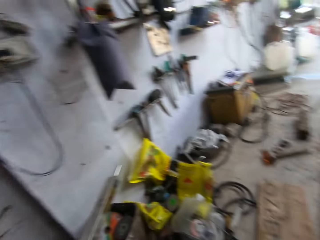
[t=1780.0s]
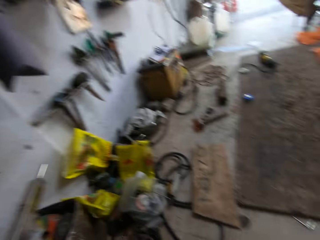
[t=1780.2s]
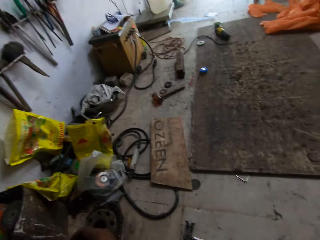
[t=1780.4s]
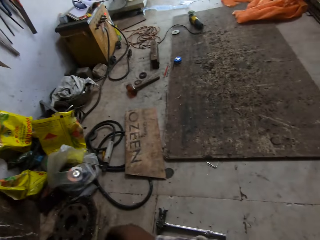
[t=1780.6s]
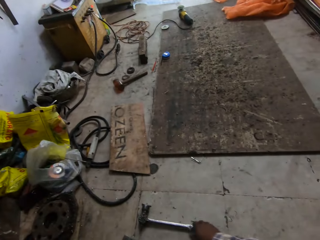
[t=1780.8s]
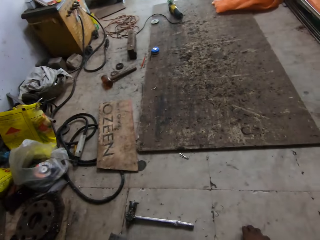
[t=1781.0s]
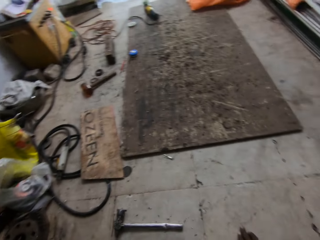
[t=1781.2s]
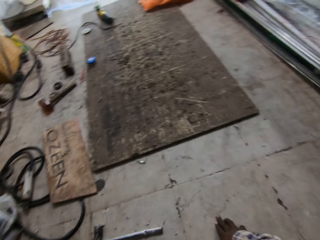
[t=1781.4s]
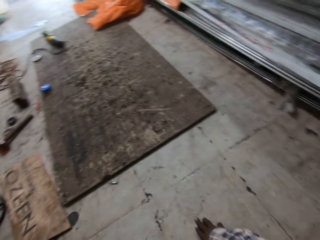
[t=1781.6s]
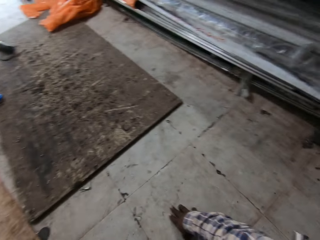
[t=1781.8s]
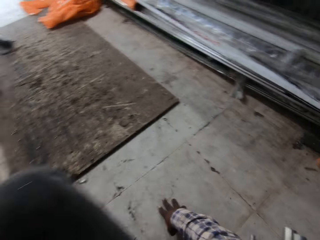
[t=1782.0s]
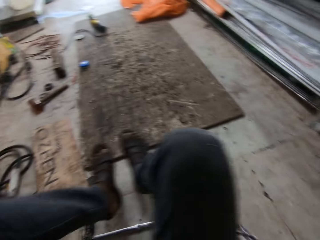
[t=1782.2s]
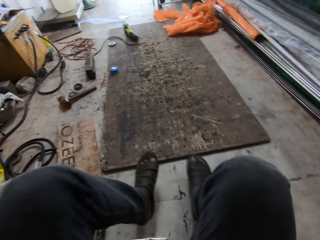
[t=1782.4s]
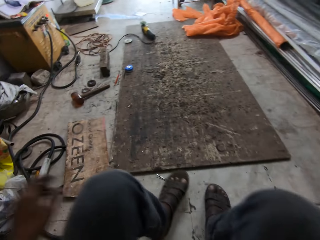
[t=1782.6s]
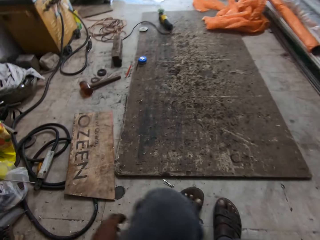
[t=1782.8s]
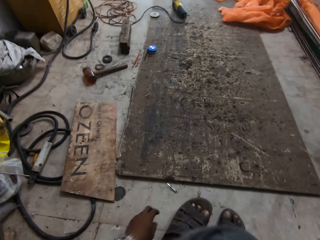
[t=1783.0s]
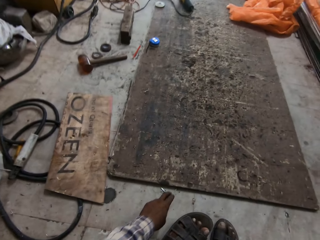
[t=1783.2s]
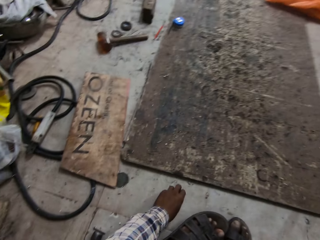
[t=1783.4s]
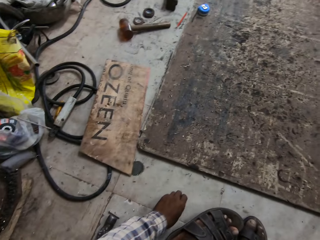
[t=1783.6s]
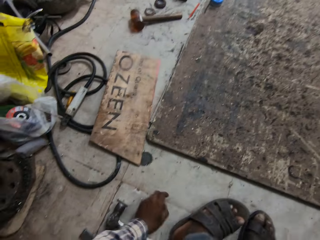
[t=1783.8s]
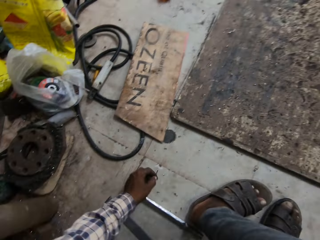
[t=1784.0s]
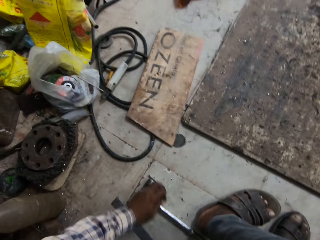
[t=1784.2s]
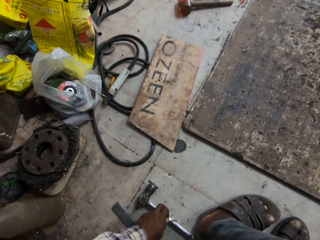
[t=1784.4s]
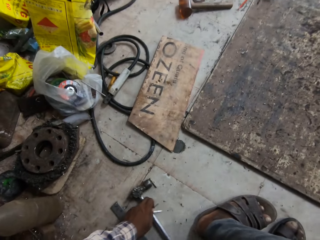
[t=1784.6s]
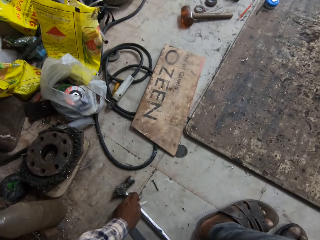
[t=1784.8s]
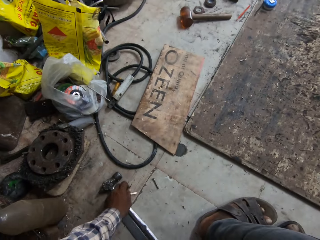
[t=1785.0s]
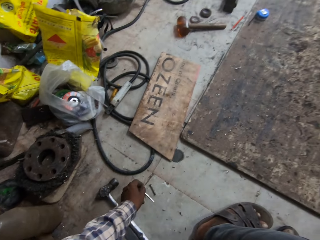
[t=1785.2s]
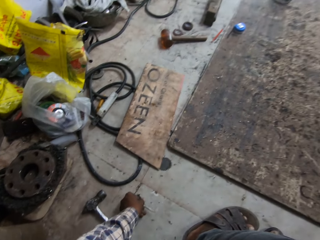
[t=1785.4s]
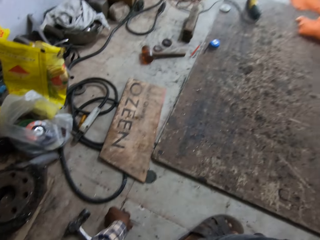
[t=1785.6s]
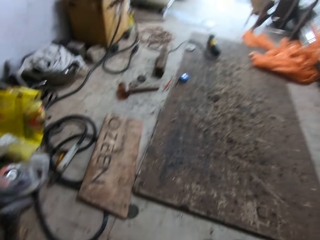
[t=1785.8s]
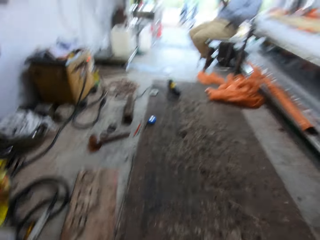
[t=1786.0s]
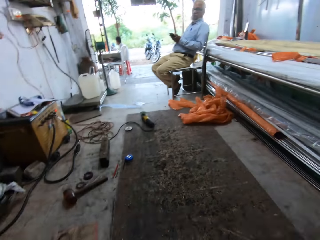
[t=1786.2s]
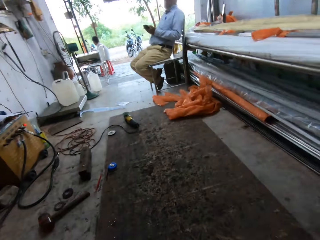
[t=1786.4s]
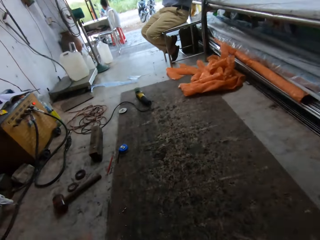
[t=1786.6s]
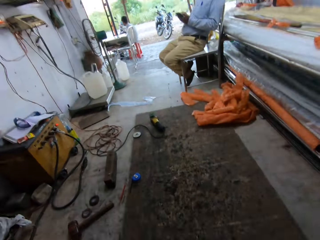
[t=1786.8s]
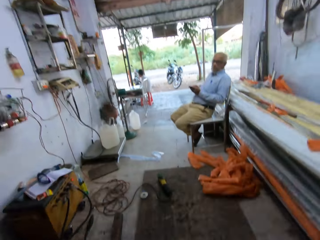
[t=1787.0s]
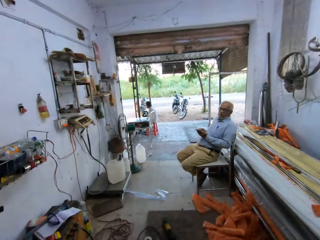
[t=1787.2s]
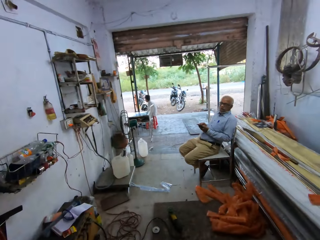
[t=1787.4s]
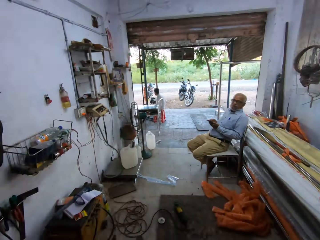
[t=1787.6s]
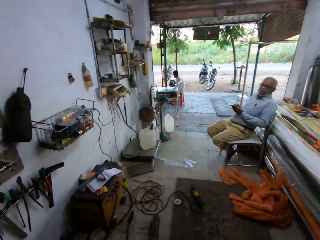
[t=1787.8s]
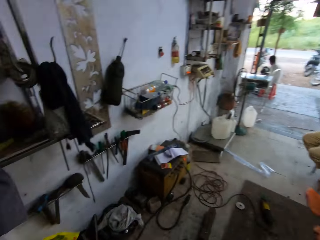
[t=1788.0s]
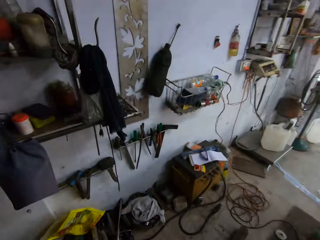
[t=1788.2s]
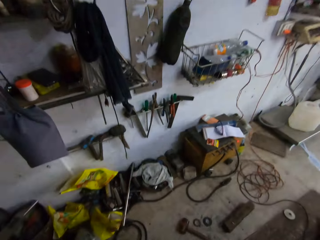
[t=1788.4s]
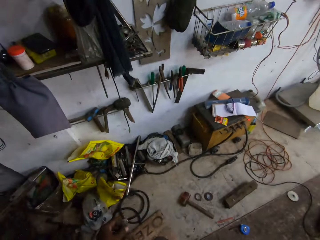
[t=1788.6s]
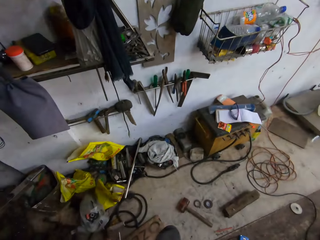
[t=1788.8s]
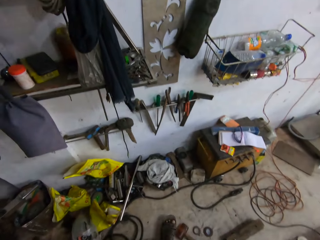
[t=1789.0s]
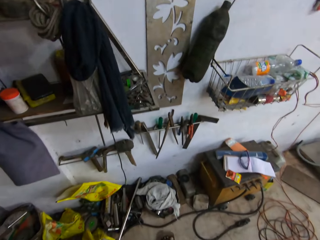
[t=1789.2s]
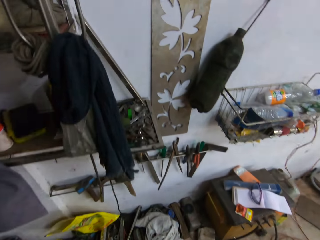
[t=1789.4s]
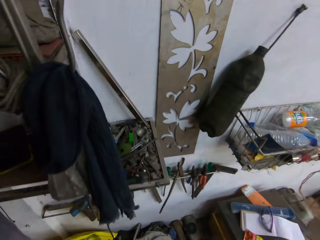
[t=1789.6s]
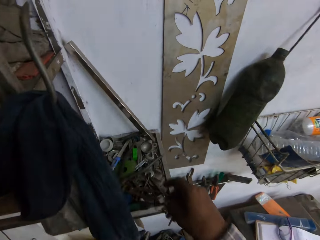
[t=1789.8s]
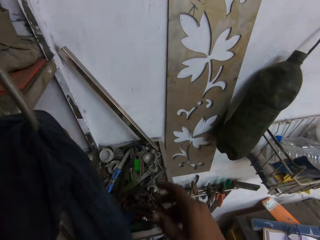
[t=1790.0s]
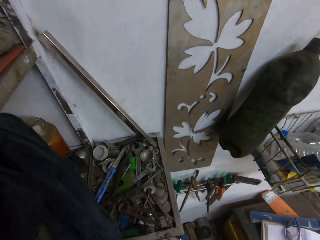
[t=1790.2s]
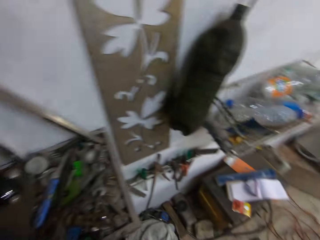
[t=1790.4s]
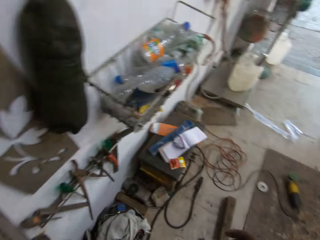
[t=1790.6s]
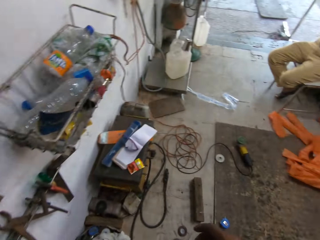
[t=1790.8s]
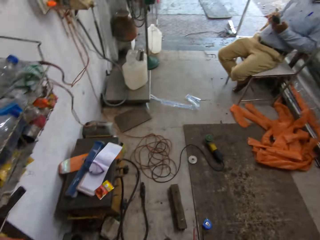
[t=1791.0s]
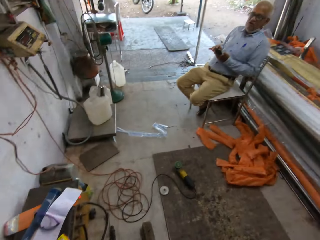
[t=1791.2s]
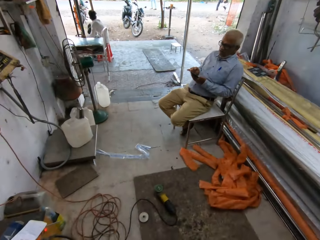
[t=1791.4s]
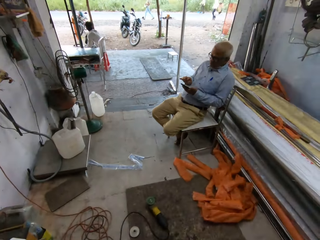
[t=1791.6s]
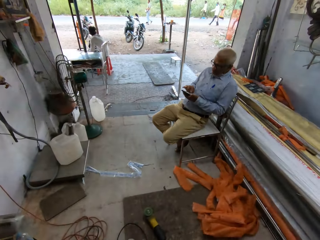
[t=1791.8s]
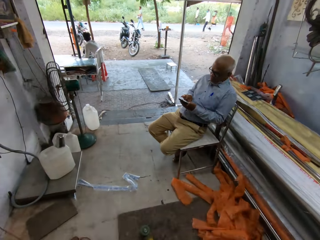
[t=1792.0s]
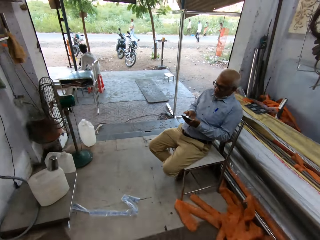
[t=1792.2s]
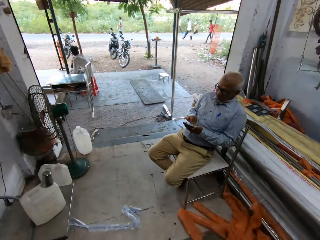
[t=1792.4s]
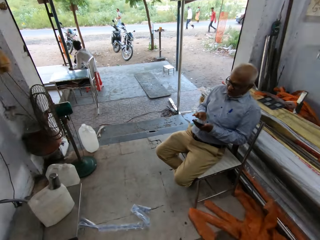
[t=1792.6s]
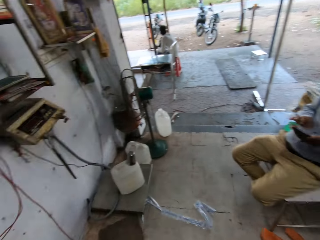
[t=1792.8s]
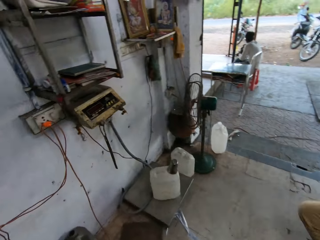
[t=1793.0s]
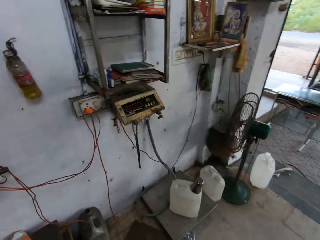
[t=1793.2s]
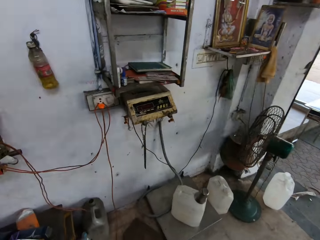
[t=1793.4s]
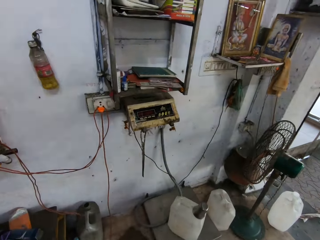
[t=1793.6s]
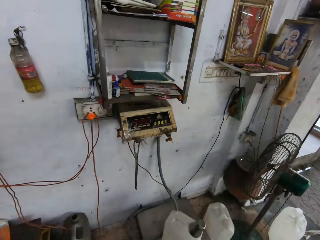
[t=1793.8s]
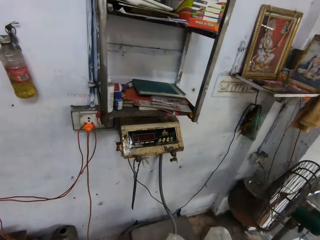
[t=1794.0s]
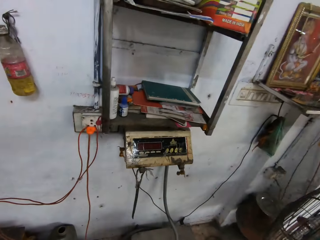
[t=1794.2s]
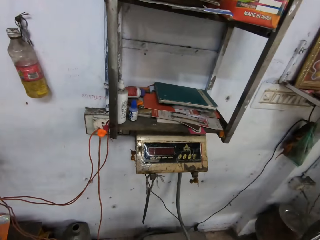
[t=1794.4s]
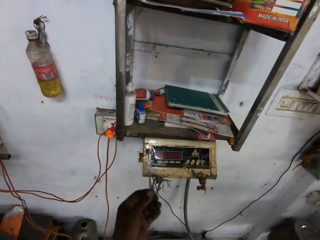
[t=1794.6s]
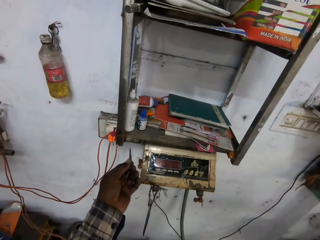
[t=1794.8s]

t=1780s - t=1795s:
The camera wearer turns off the machine. He picks a drill bit or nail from the floor with his left hand. He moves a hammer on the floor with his left hand. He converses with a man. He walks around the working area. He drops the drill bit on a shelf with his right hand. He walks around. The man presses the phone with both hands.

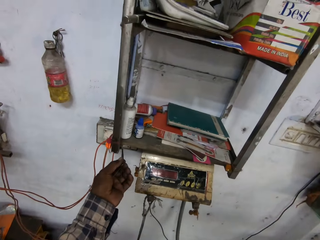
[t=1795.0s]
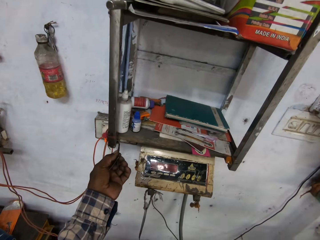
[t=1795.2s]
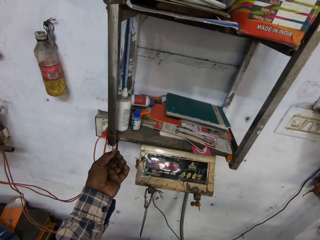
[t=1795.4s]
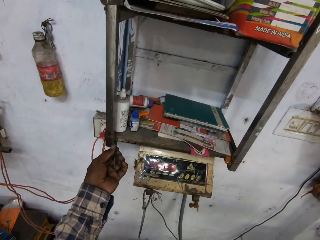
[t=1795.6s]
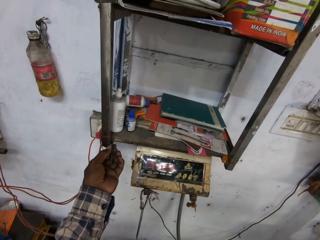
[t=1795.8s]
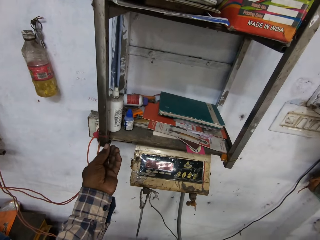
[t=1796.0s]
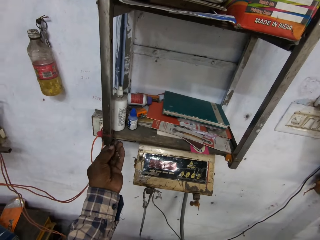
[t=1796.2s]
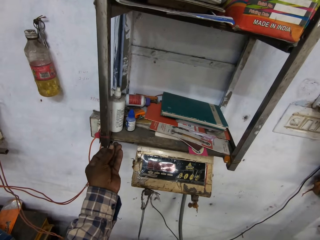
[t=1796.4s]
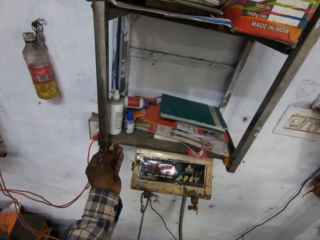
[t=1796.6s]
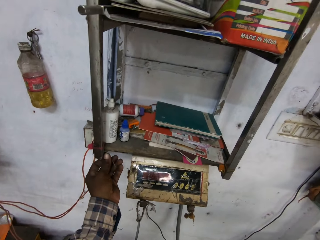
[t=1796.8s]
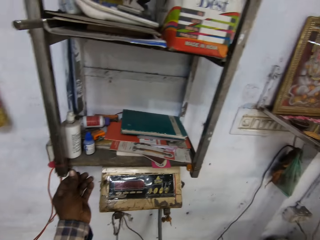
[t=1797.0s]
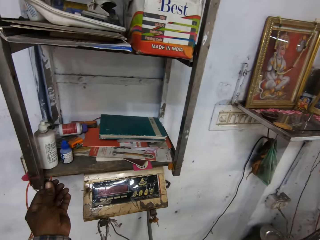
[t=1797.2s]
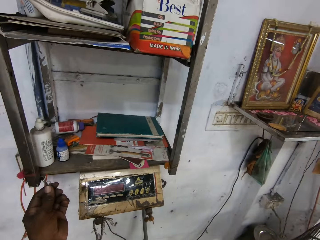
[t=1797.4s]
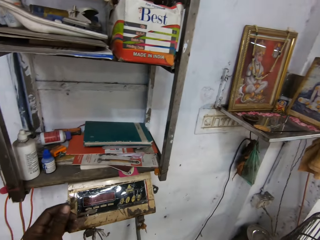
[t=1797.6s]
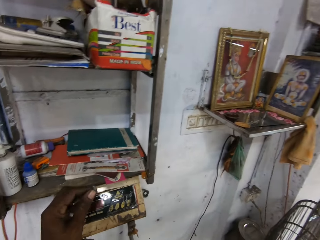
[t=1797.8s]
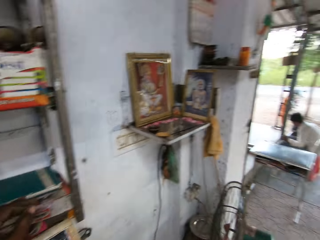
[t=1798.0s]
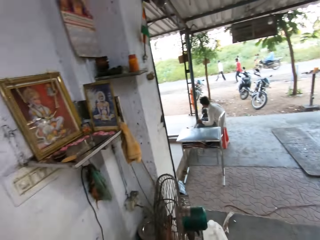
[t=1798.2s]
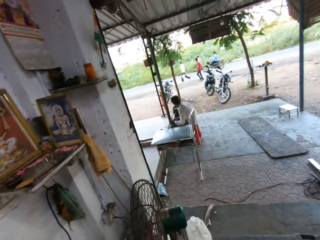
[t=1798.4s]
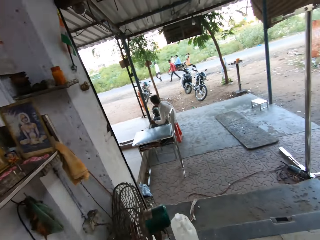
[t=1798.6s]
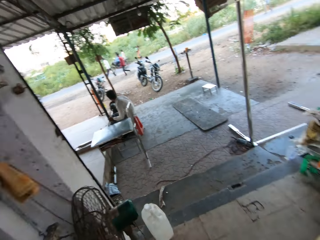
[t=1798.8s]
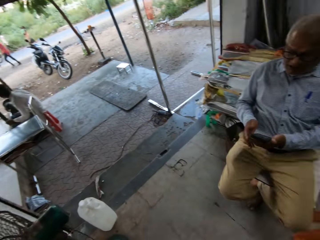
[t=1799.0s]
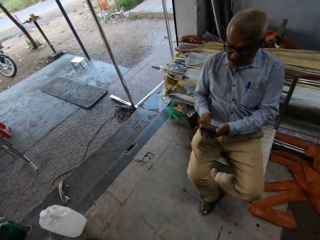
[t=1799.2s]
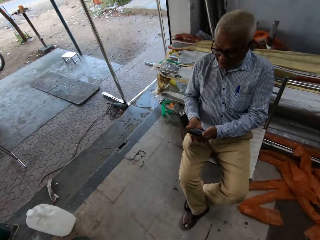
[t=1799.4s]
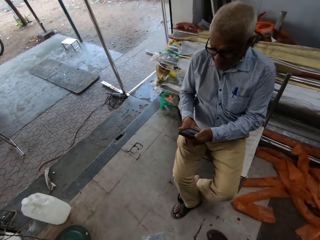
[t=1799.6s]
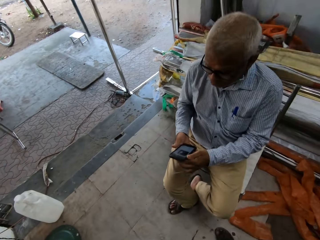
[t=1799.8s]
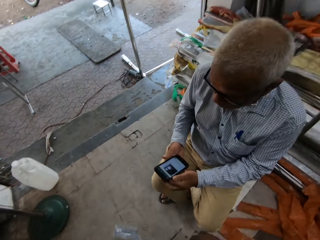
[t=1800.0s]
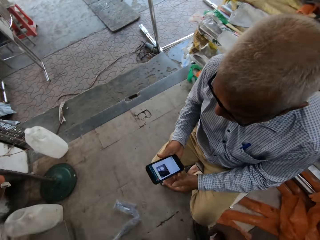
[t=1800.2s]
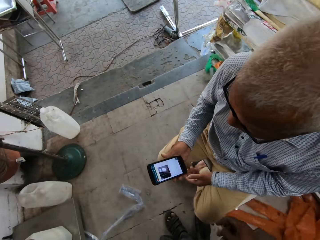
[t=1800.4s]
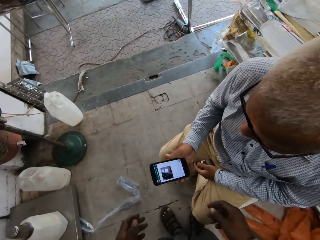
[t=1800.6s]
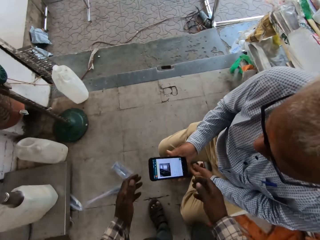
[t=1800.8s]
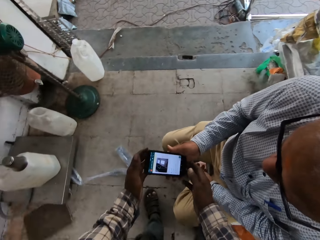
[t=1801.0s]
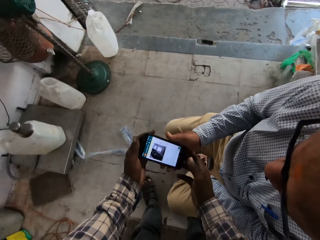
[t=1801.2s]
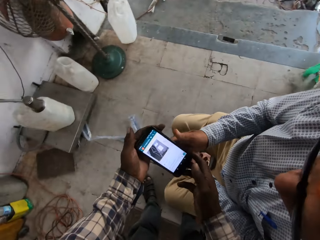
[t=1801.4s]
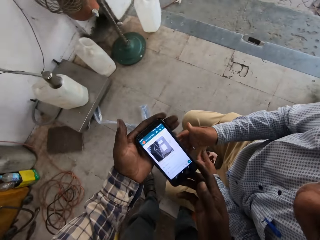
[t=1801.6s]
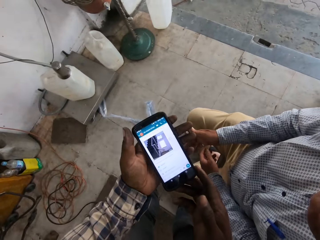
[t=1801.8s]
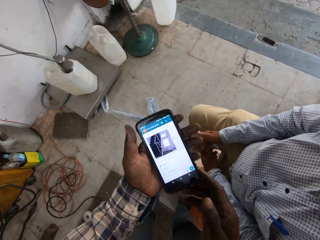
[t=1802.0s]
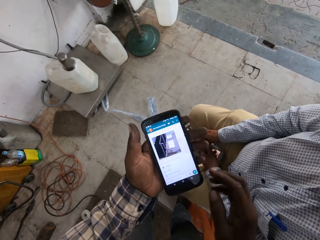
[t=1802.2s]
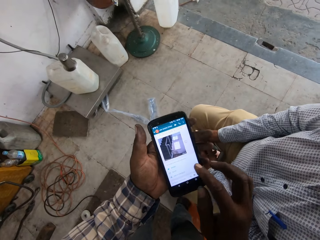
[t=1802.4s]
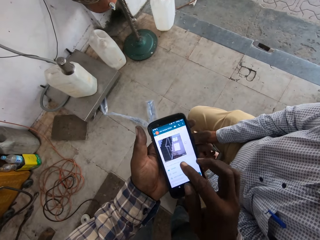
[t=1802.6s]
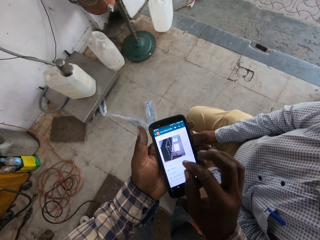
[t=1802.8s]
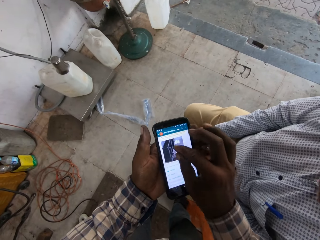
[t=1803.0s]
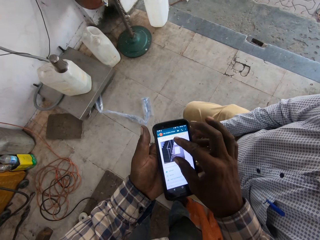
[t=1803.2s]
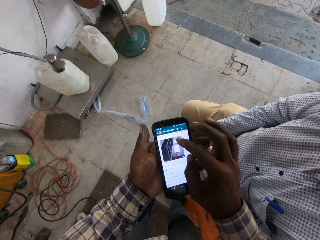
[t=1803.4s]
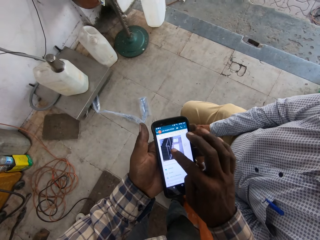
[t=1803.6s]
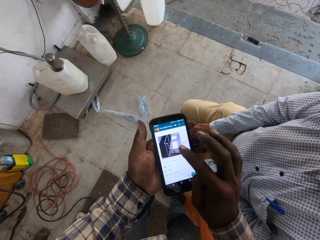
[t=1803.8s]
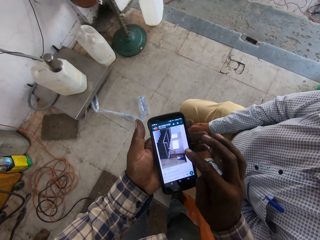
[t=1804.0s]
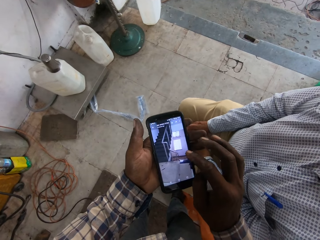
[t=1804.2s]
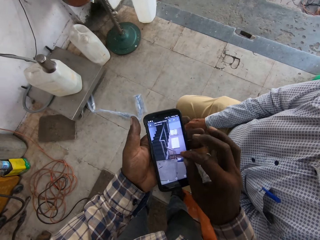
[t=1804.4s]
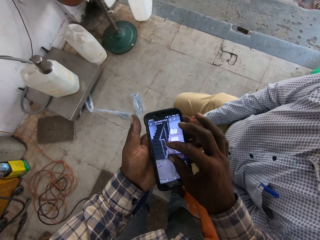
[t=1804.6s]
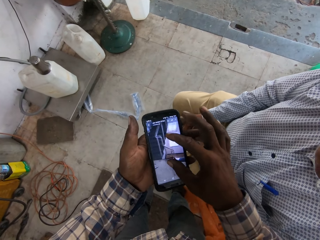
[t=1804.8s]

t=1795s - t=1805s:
The camera wearer places a nail on a shelf with his left hand. He collects the phone from a man with both hands. He looks at the phone. He presses the phone with his right hand. He converses with the man.
